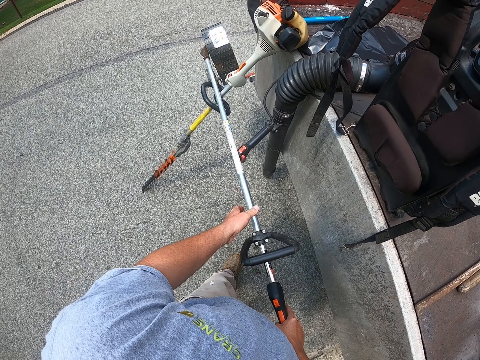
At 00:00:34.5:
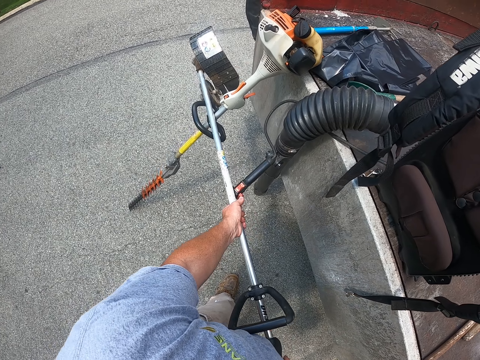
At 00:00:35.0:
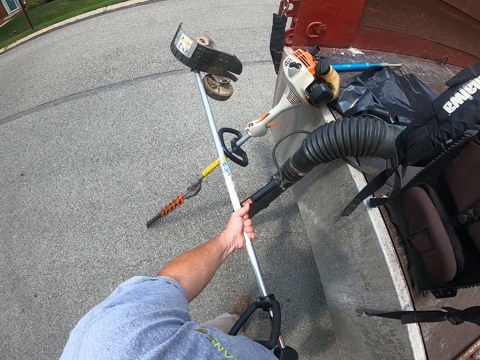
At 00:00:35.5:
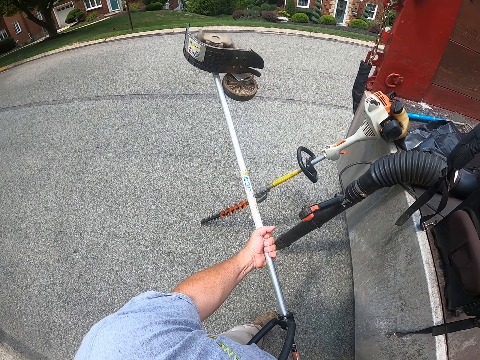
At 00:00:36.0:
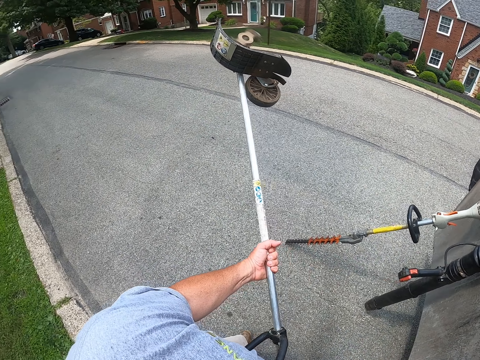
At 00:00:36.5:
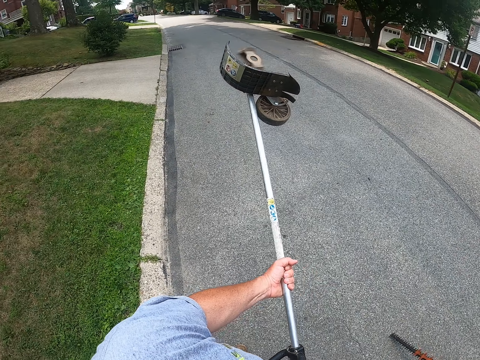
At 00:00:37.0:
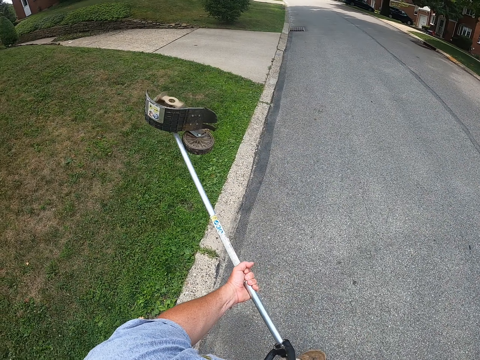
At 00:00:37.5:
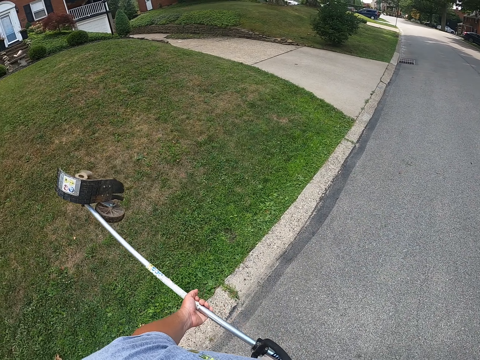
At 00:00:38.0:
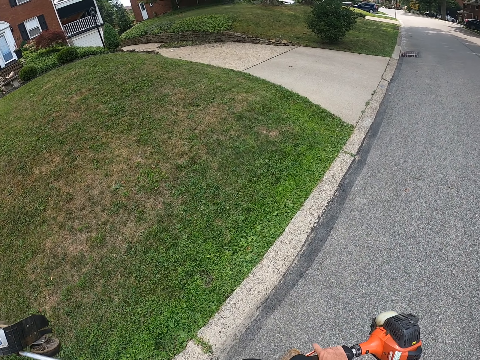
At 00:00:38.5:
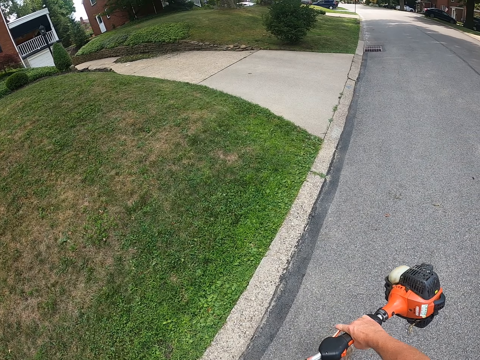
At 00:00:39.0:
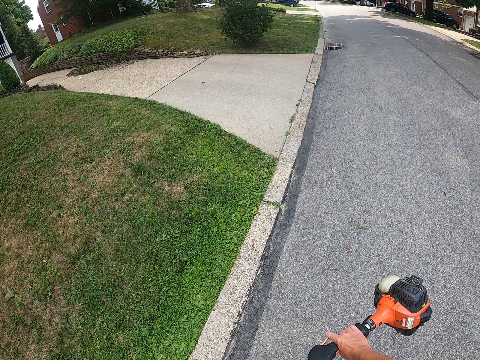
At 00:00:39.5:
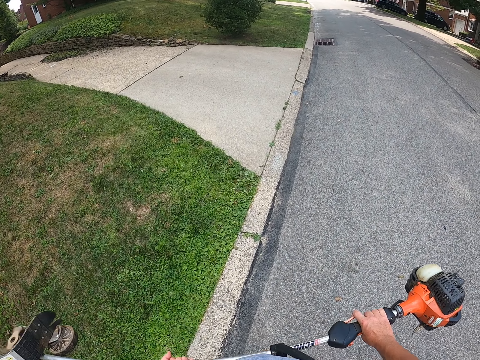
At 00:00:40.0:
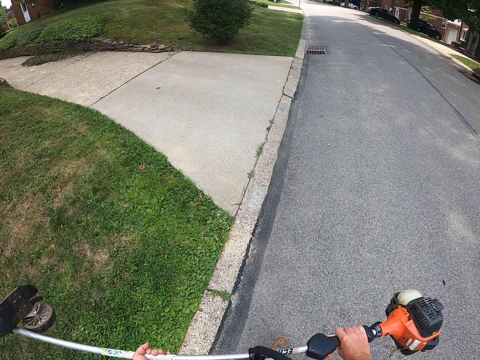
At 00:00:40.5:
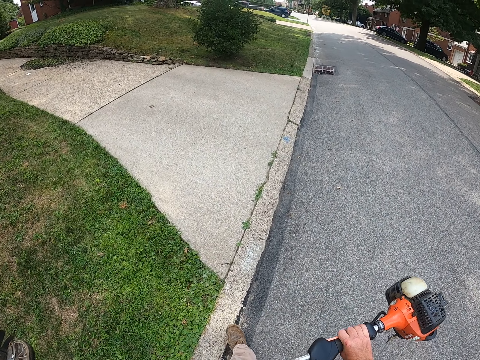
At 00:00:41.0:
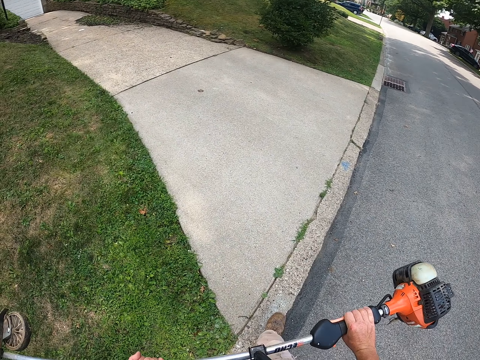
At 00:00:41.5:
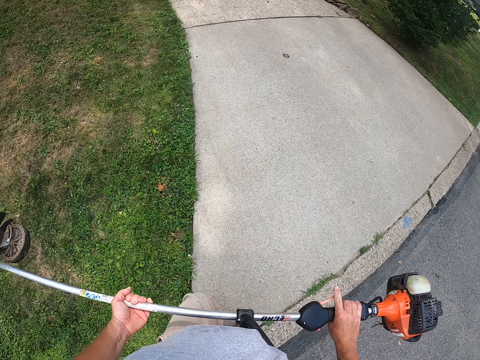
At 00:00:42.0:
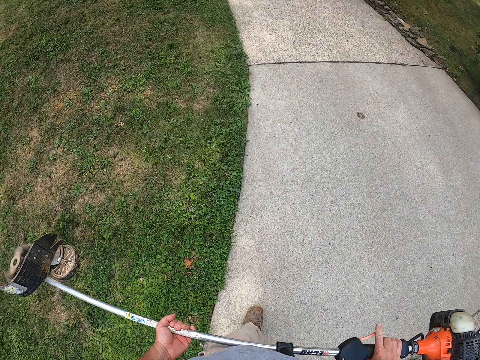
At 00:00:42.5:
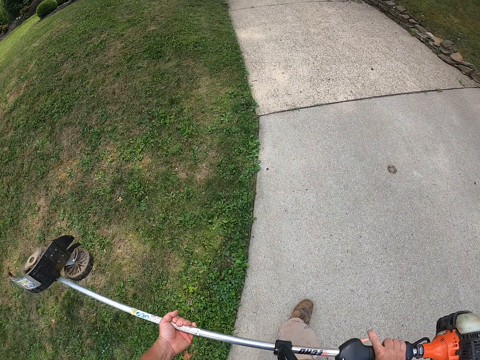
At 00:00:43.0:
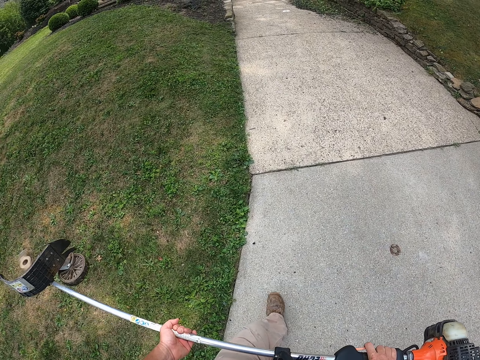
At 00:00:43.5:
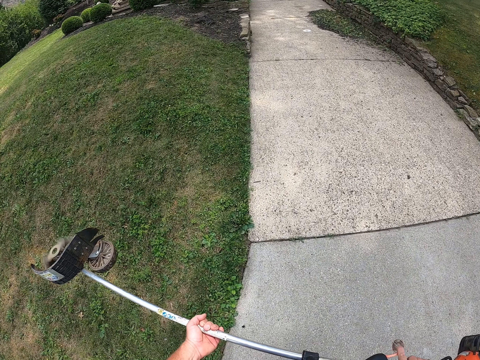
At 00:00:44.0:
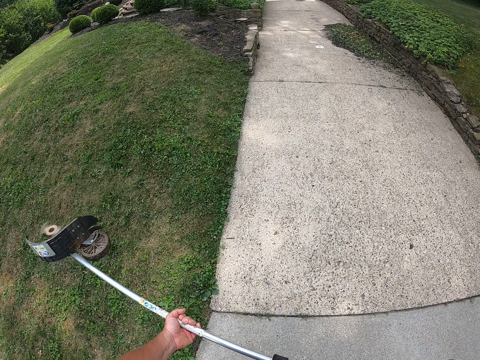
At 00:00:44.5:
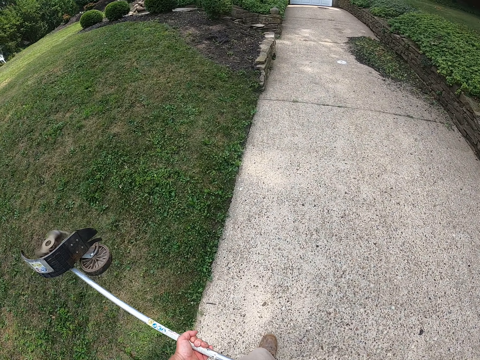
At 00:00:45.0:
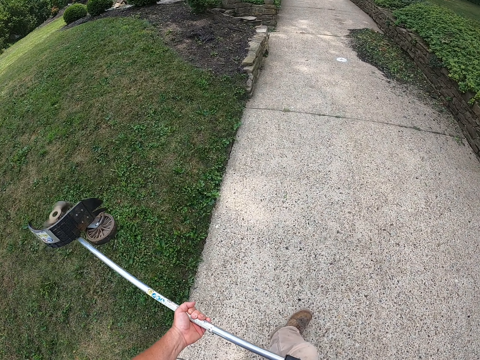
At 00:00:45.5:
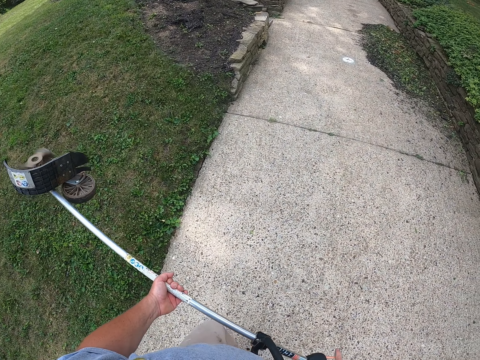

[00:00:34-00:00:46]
The camera wearer lifts the brush cutter. They walk away from the truck and carry the brush cutter. They walk on a path.

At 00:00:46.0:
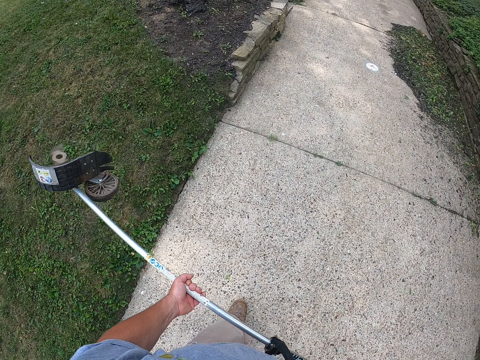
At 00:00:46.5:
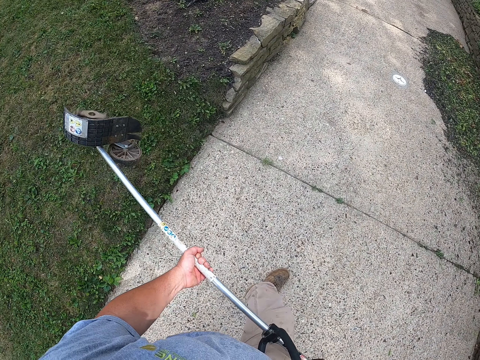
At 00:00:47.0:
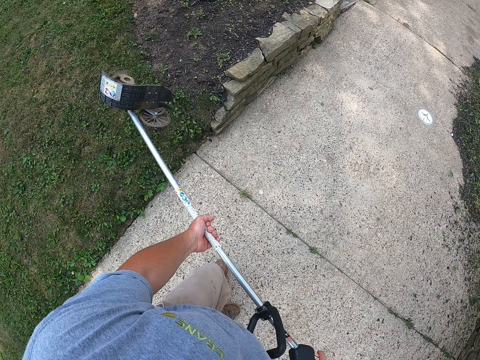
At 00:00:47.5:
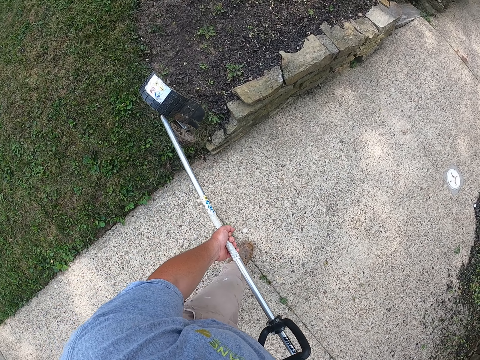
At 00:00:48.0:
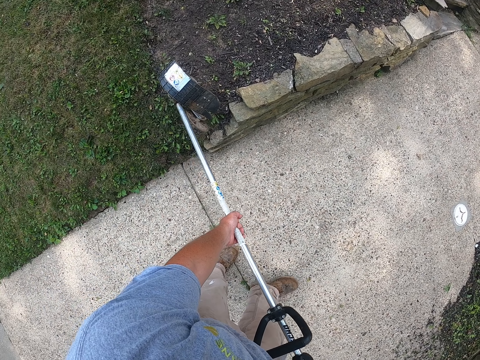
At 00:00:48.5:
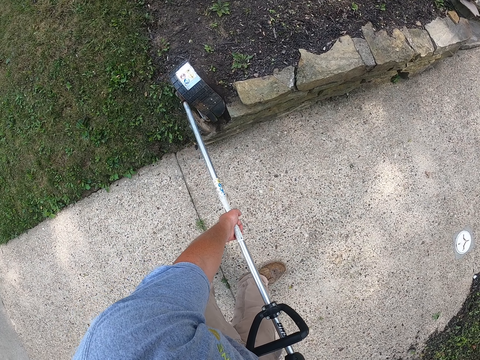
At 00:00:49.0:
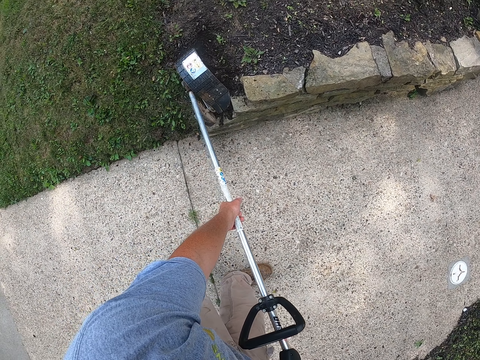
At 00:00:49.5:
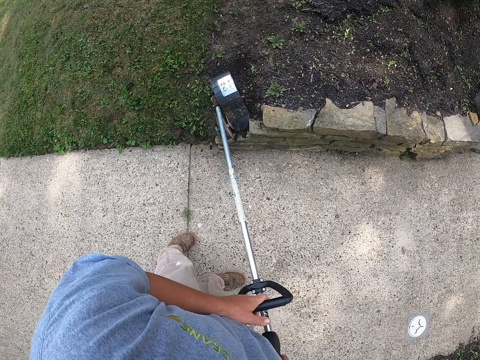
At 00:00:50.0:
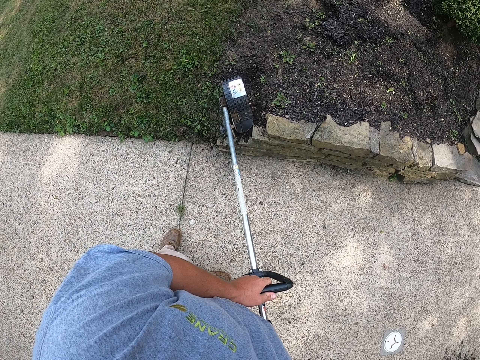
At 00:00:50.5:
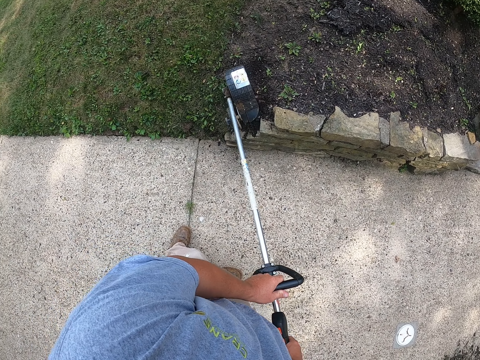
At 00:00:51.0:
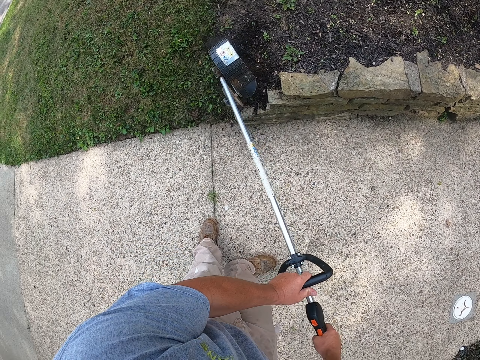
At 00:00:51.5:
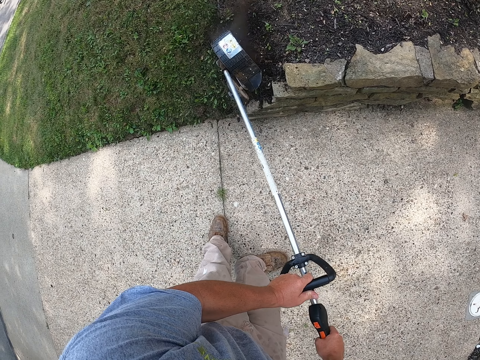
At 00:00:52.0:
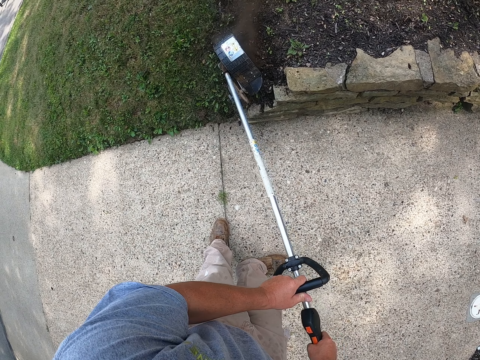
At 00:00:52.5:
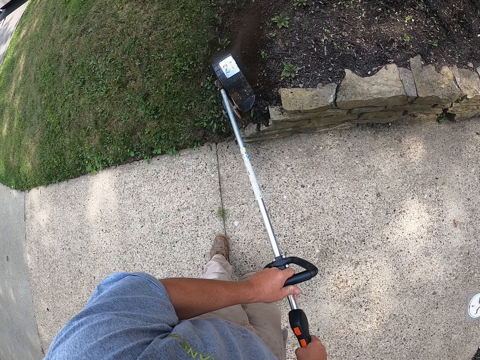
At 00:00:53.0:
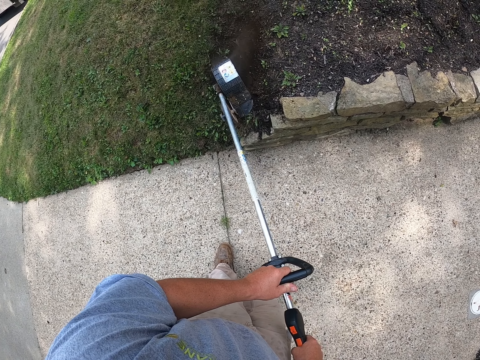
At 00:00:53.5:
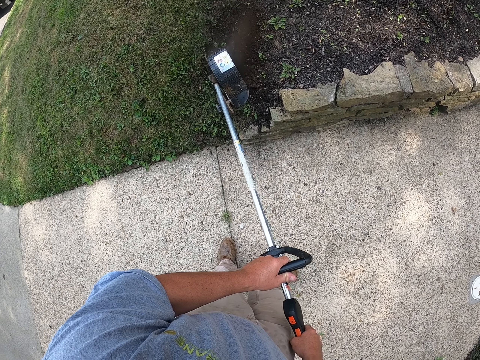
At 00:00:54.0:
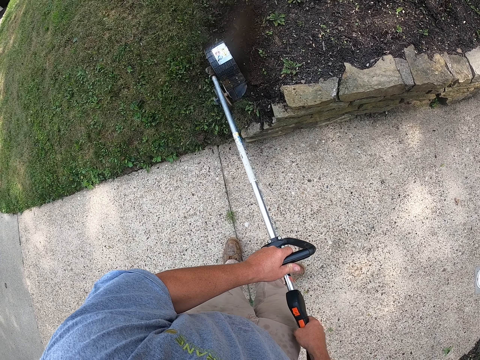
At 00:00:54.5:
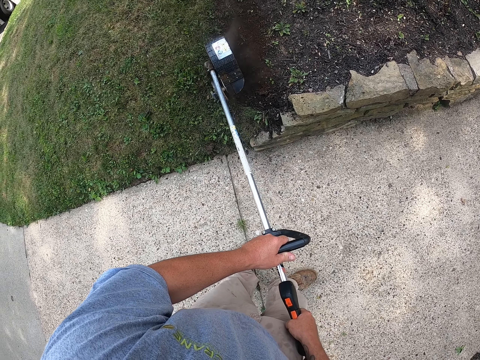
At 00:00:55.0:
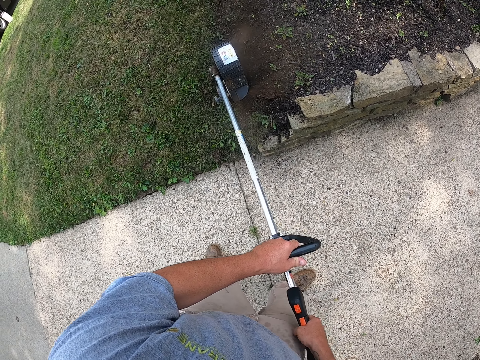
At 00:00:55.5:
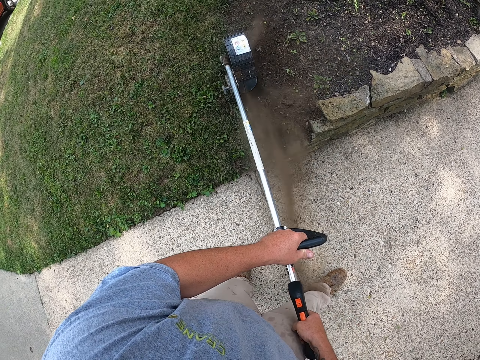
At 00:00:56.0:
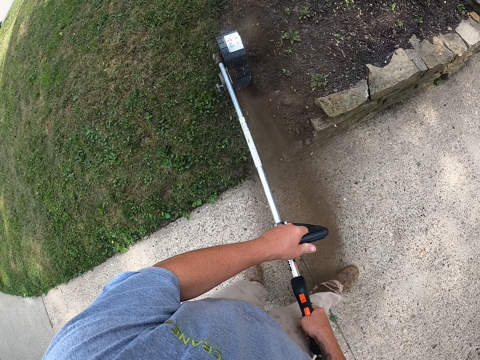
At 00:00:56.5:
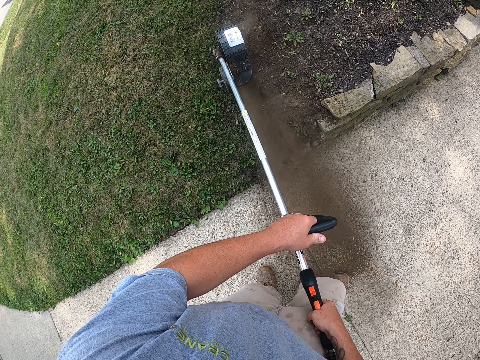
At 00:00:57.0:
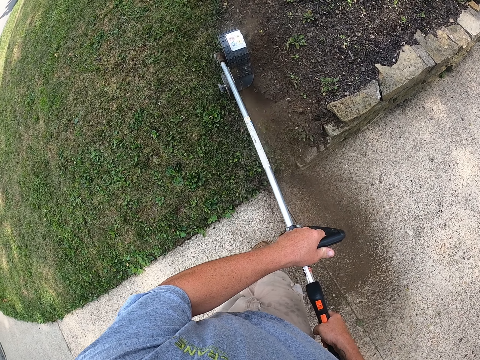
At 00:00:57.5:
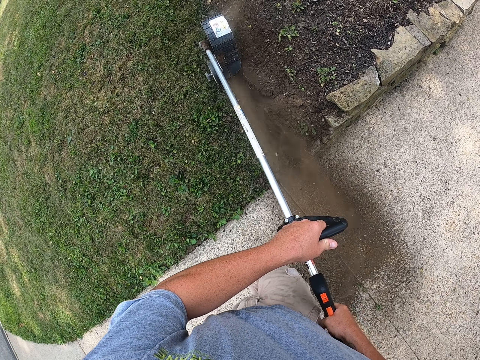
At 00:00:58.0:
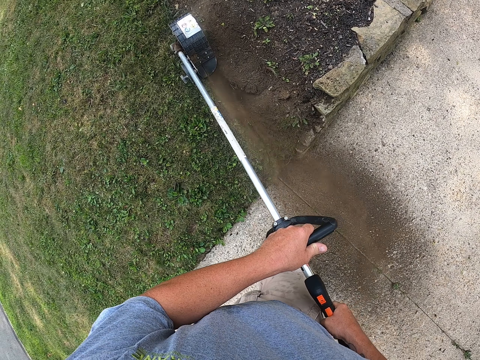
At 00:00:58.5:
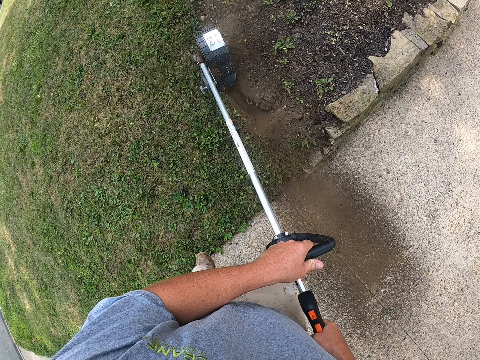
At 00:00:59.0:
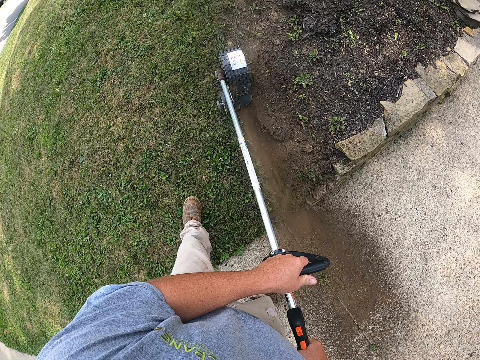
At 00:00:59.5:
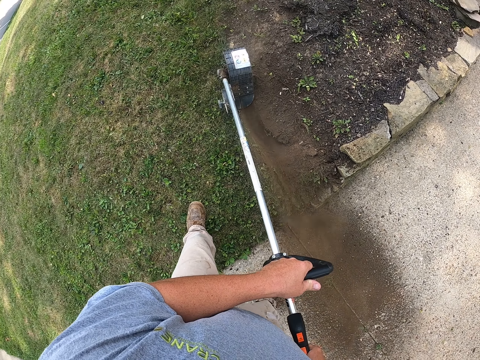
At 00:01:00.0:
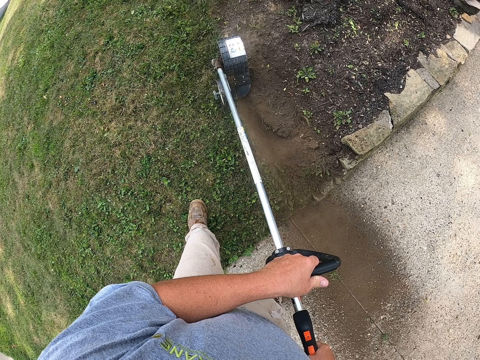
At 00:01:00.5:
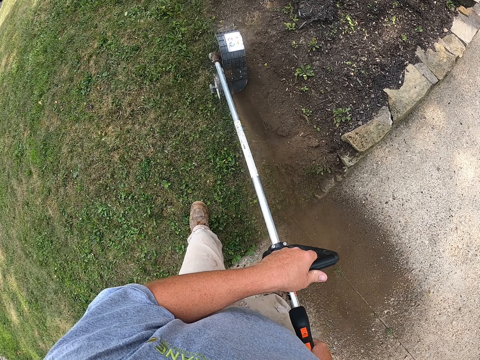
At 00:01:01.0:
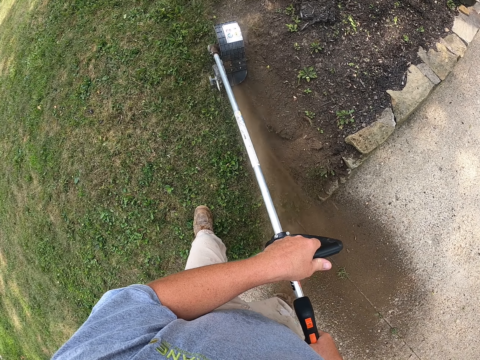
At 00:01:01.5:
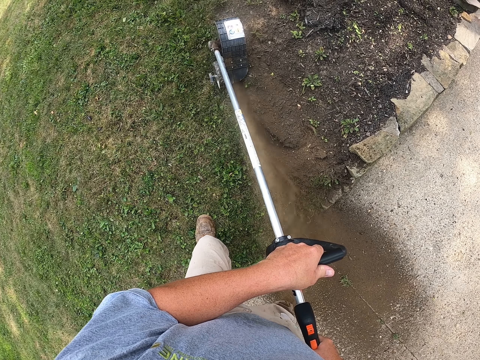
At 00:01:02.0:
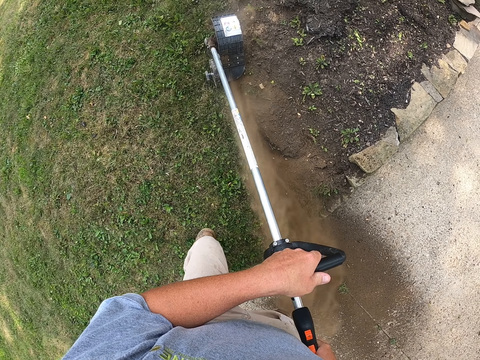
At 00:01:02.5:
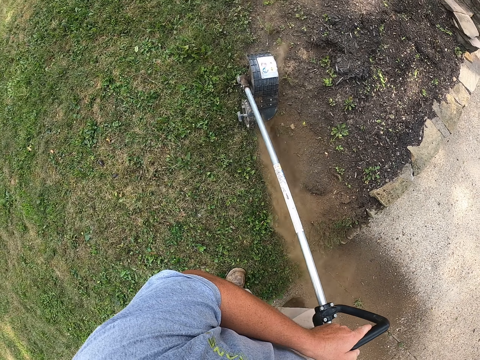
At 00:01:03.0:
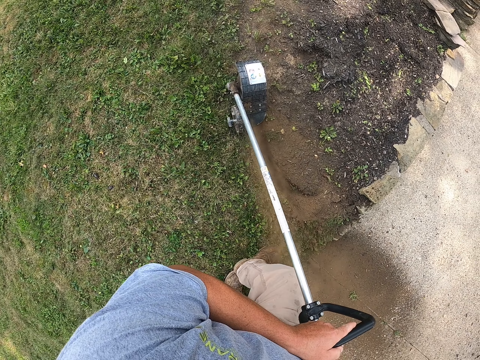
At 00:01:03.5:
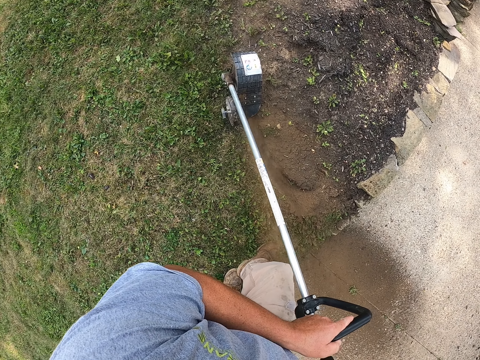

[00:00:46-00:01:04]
The camera wearer puts the brush cutter on the ground. They cut grass with a grass cutter. They trim the lawn edge with a lawn edger. They step on the grass and cut grass with the brush cutter.
